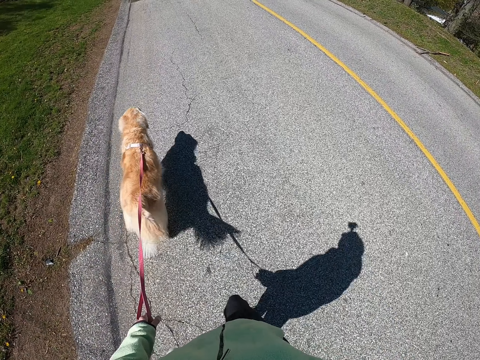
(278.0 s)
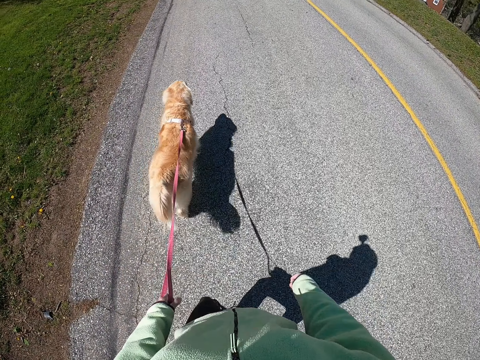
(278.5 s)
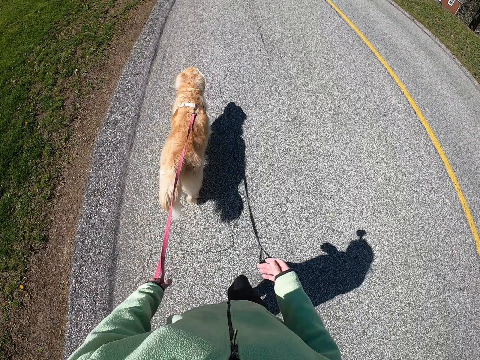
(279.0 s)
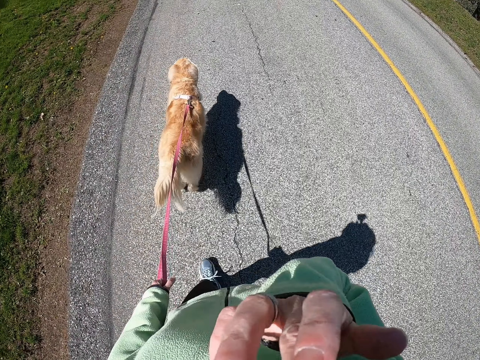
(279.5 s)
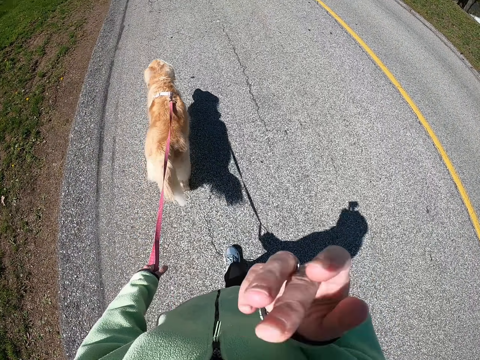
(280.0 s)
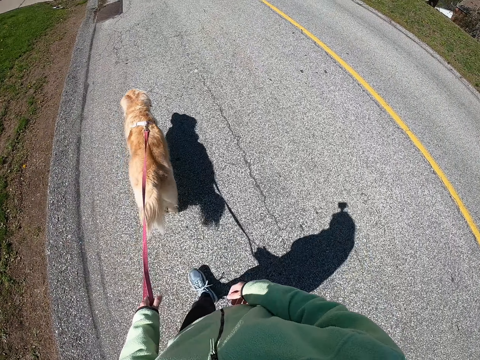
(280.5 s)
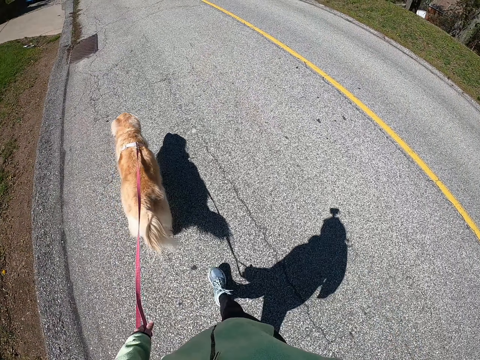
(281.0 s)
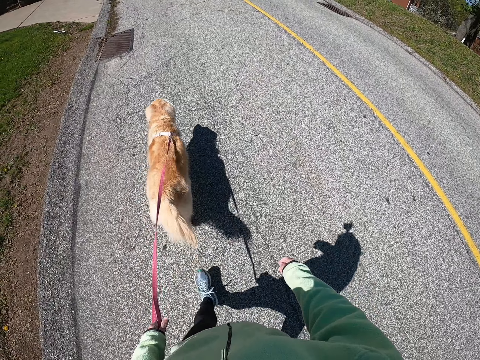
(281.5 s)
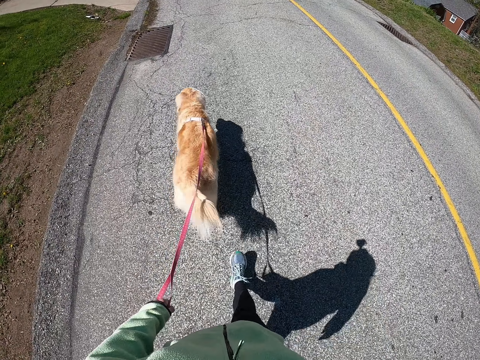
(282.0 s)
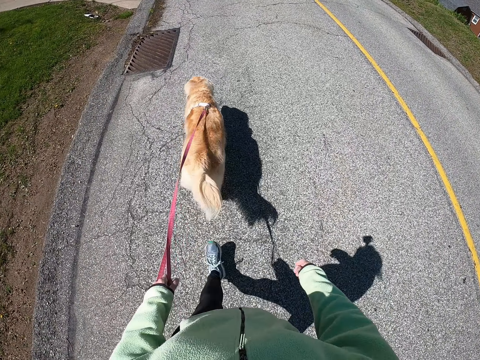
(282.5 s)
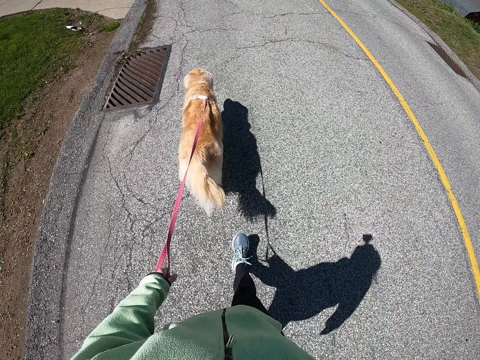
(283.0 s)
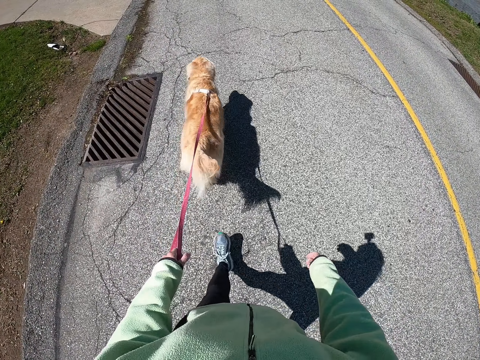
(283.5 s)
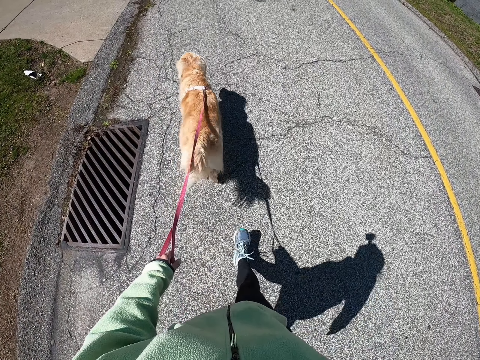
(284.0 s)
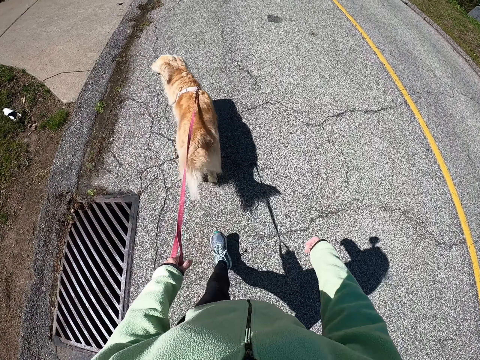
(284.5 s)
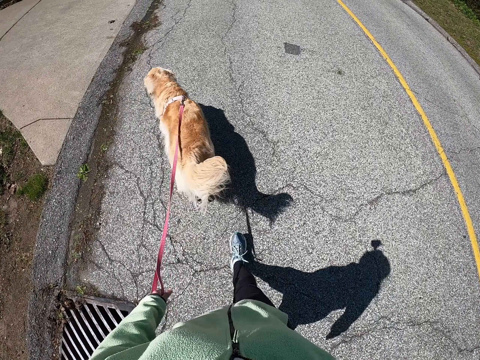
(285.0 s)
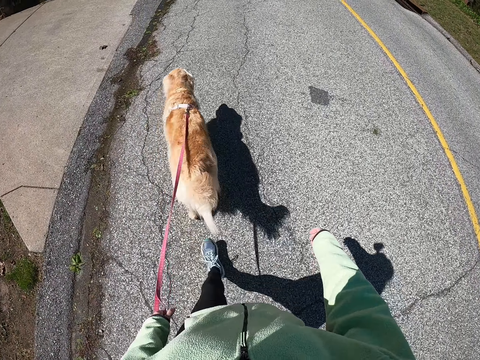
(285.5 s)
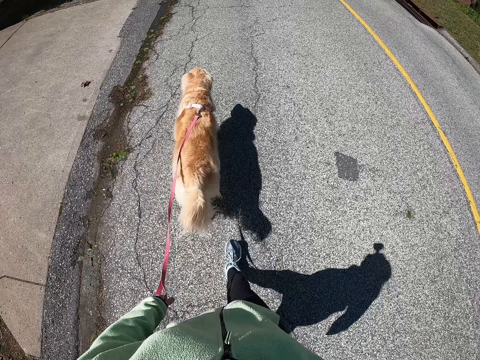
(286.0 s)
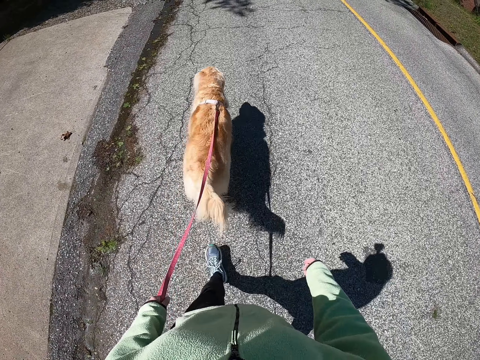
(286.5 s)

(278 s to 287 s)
The camera wearer touches his face. He walks around the road with the dog.

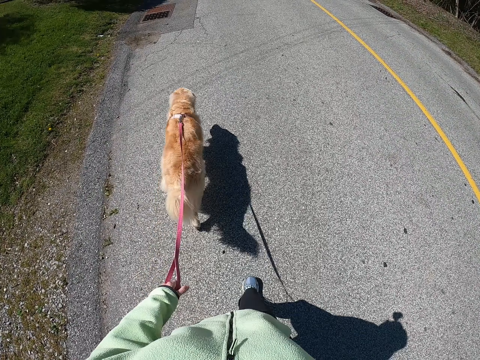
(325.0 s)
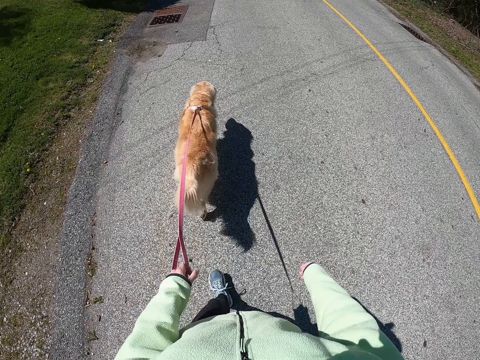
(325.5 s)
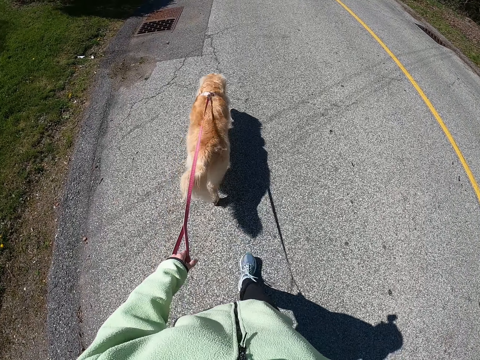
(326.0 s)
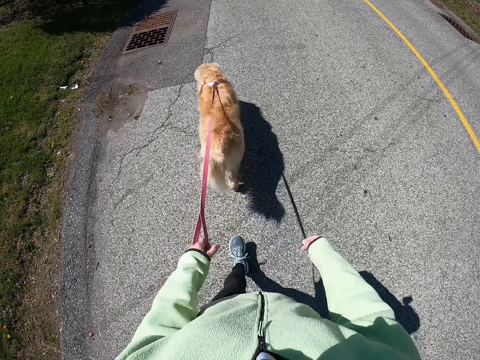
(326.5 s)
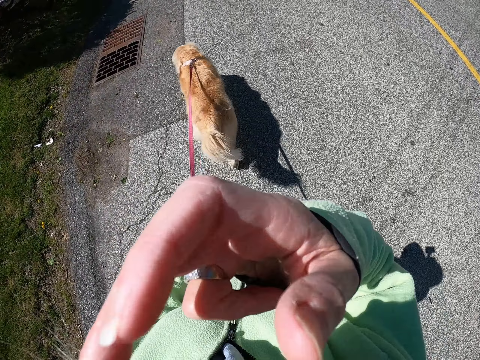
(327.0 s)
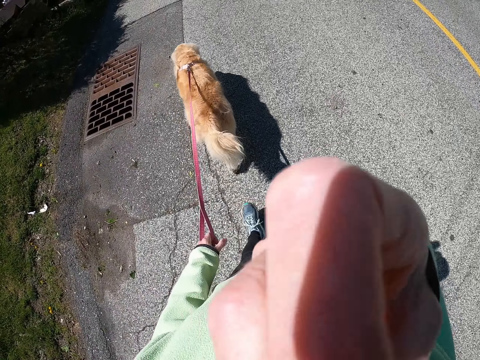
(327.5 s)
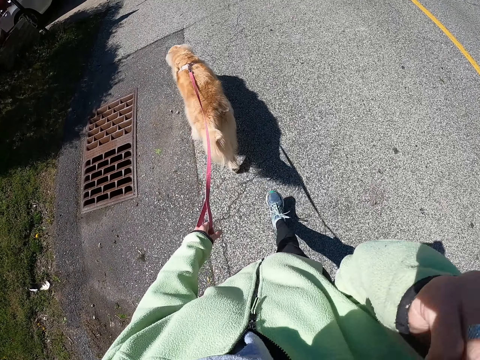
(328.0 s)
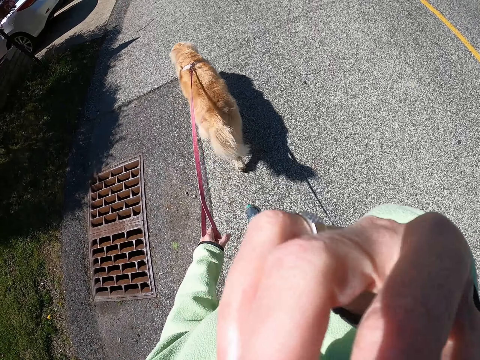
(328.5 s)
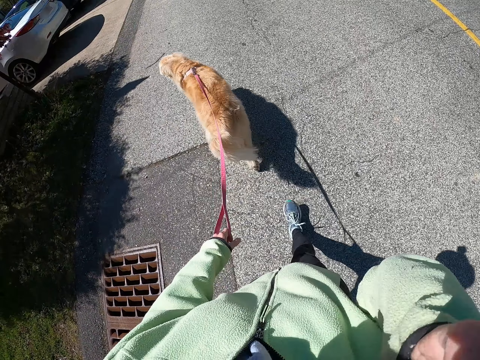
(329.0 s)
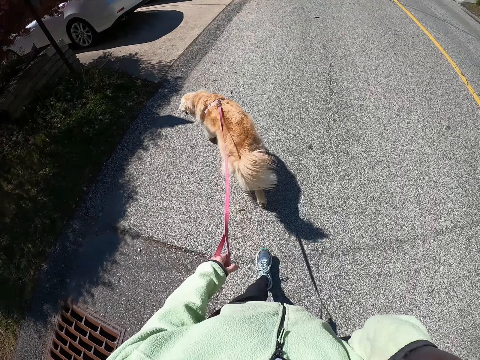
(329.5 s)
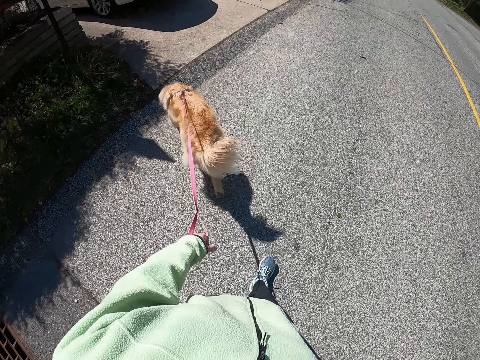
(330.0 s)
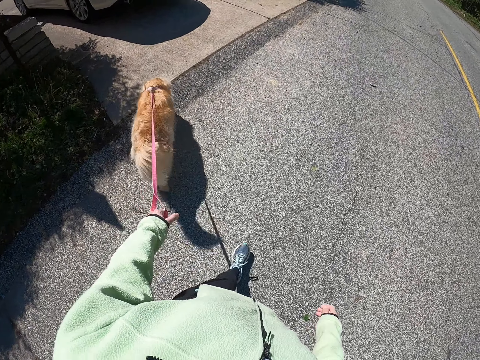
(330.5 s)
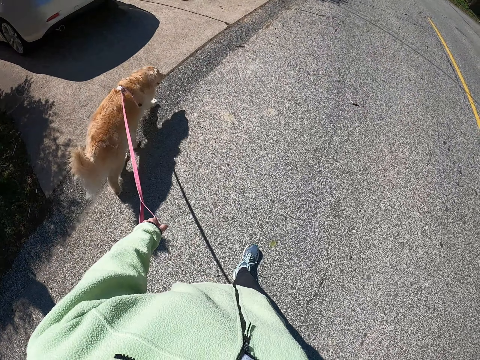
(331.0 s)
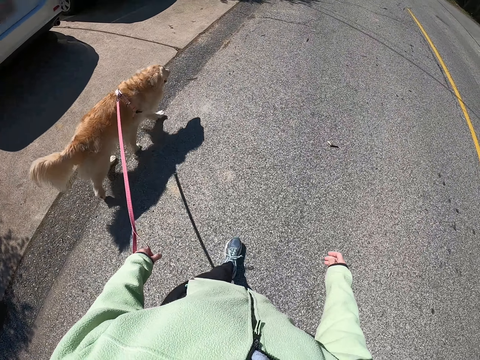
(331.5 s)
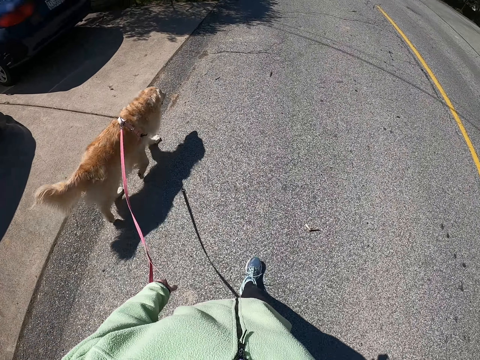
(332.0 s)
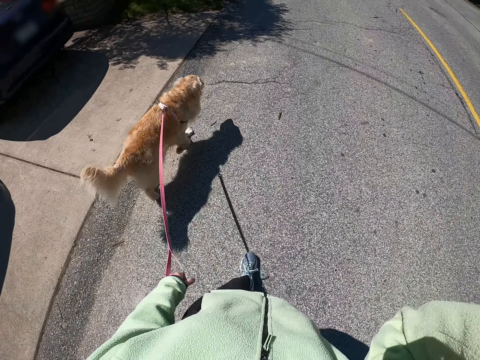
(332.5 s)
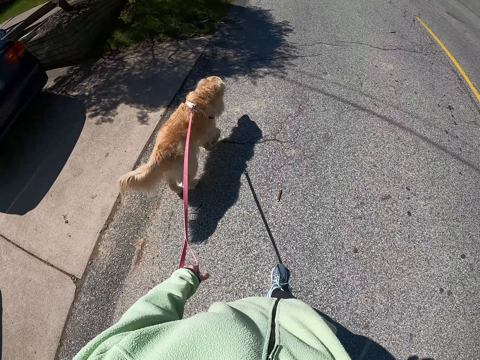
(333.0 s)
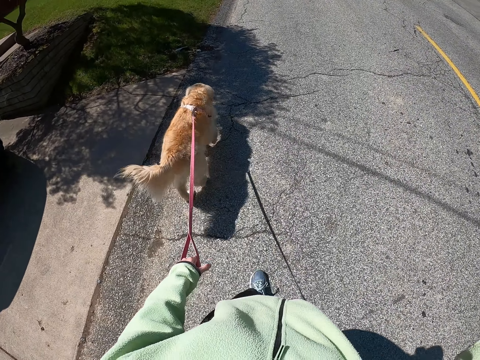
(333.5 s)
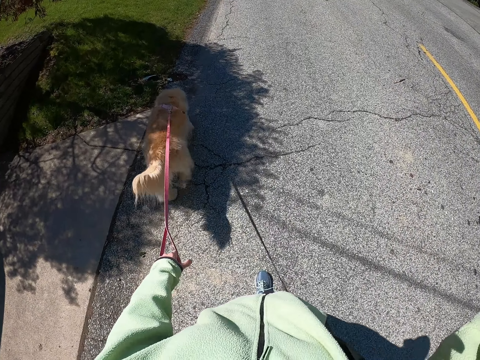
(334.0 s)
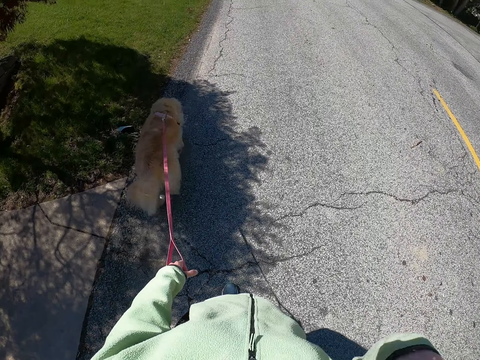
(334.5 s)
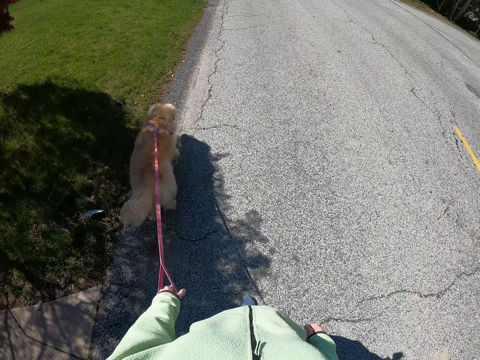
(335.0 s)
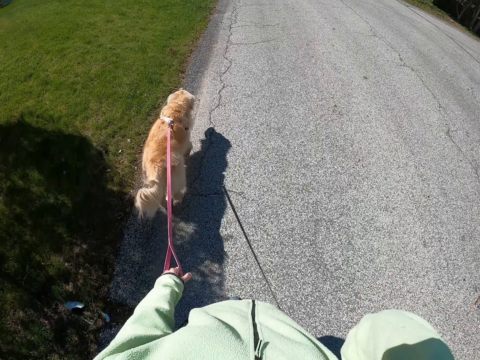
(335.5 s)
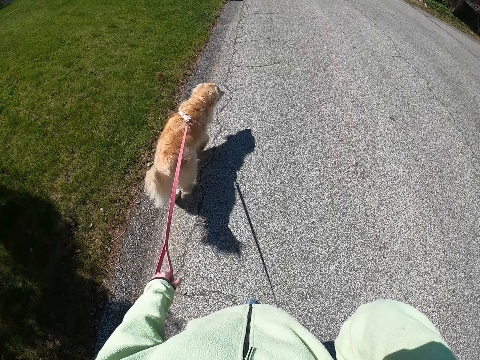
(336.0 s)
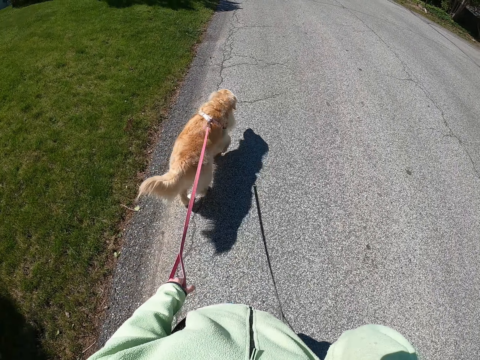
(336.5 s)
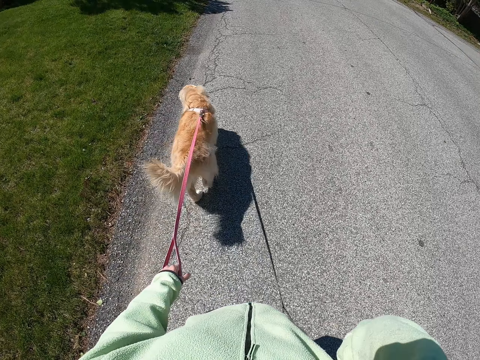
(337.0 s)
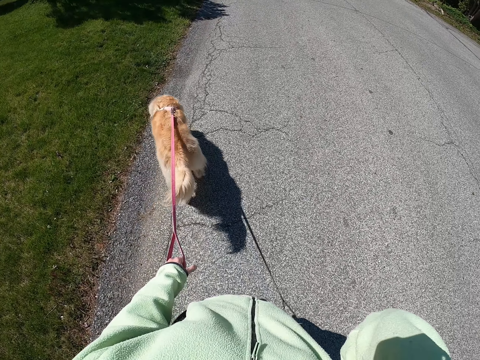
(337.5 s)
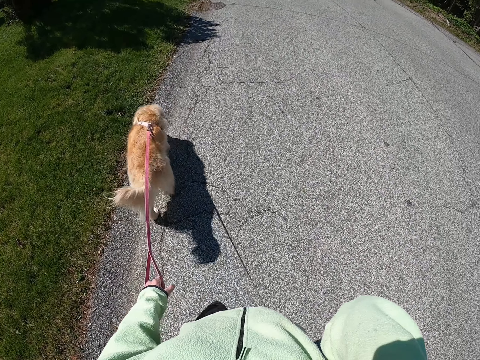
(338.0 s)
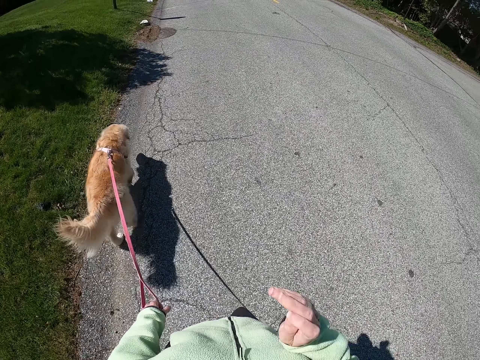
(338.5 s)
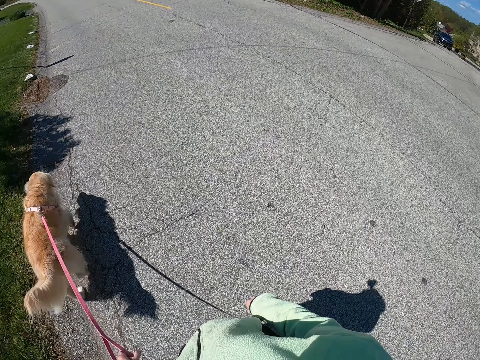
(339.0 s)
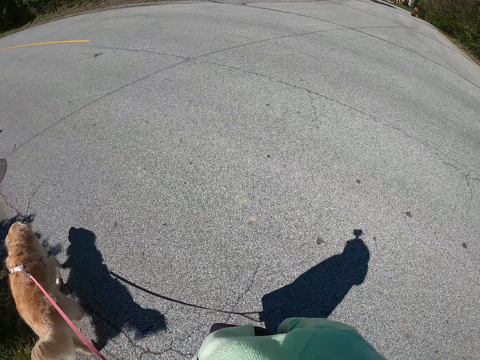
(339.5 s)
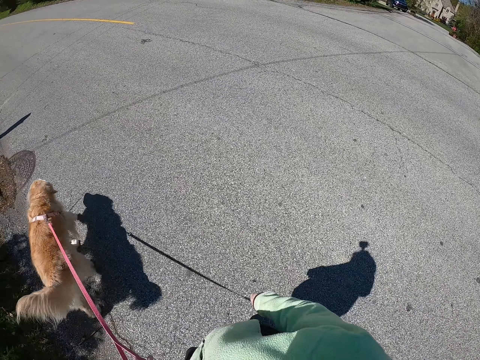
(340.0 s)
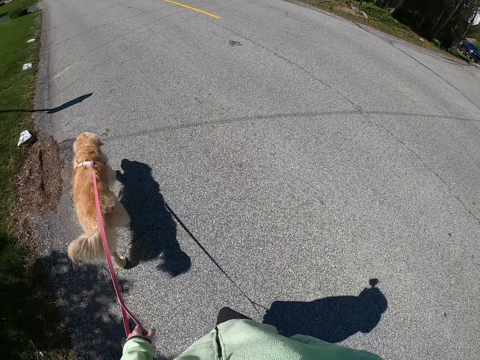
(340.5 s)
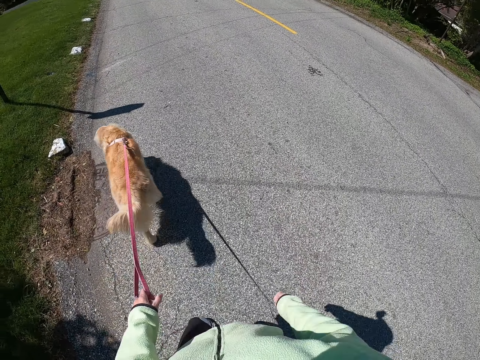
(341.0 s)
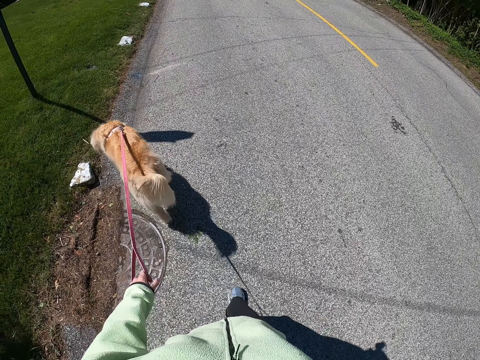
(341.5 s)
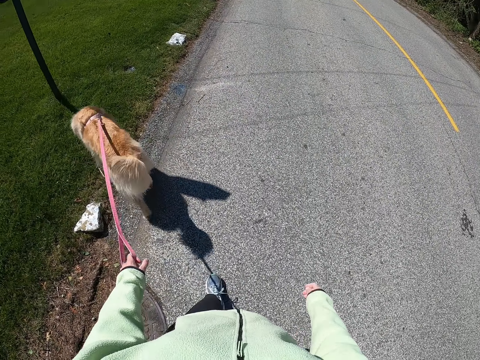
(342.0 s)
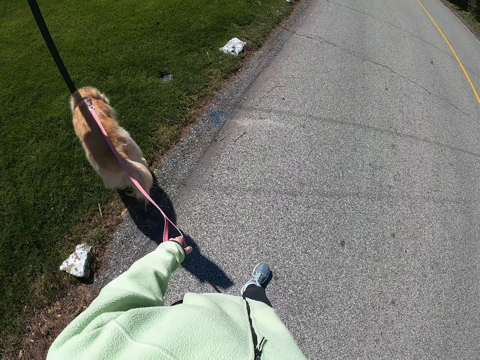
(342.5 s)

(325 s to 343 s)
The camera wearer touches her face. She does something repeatedly.
